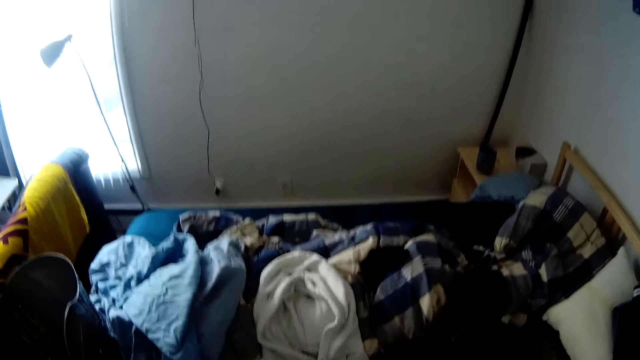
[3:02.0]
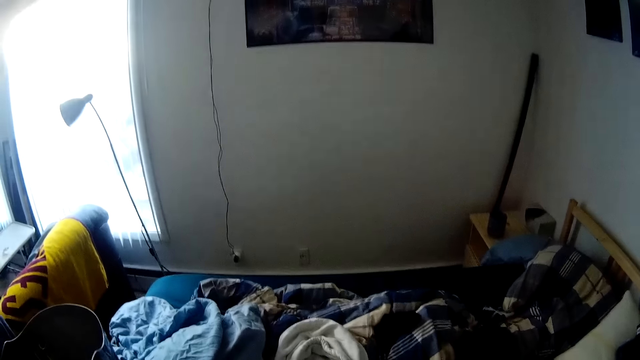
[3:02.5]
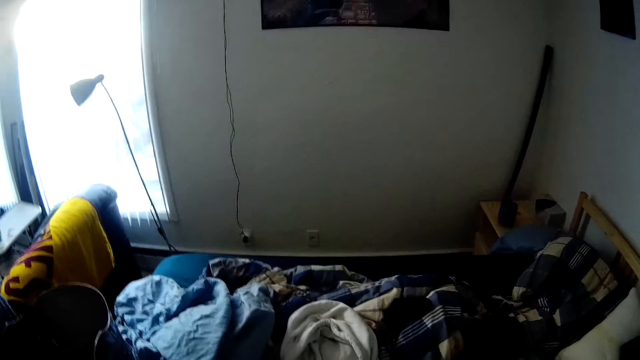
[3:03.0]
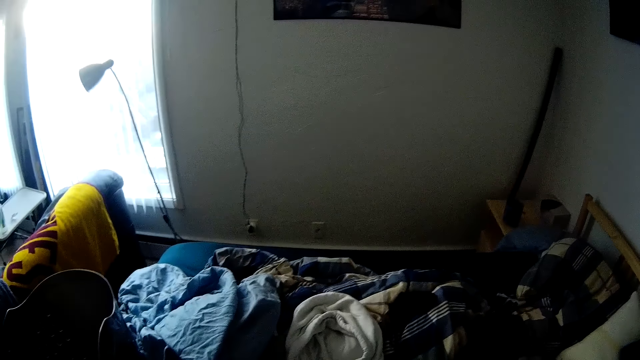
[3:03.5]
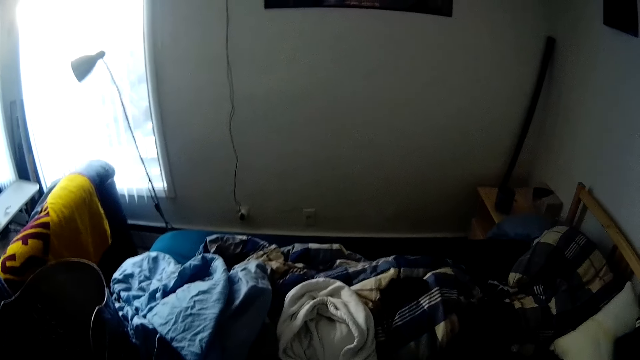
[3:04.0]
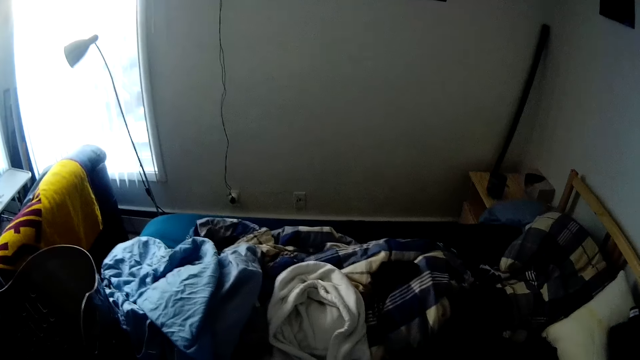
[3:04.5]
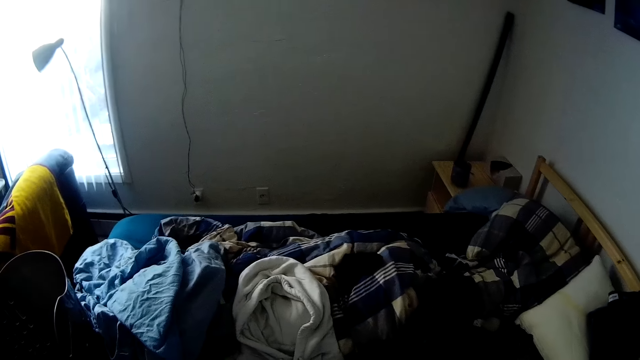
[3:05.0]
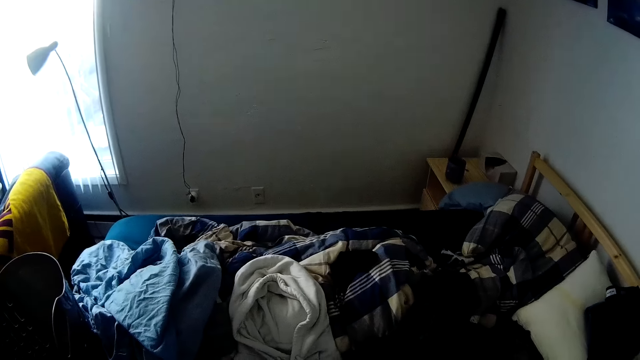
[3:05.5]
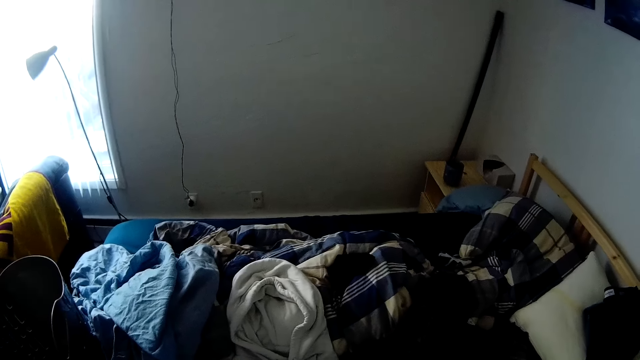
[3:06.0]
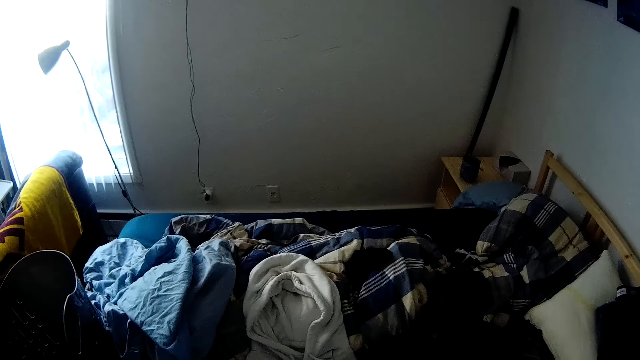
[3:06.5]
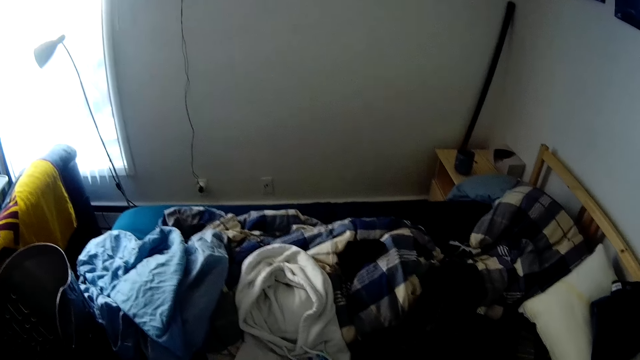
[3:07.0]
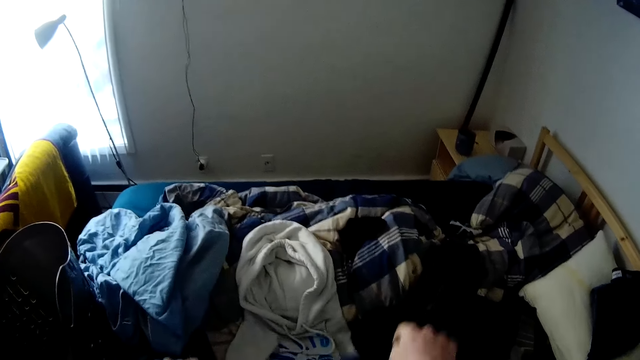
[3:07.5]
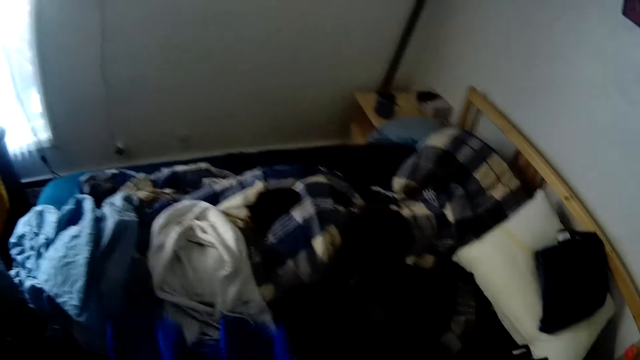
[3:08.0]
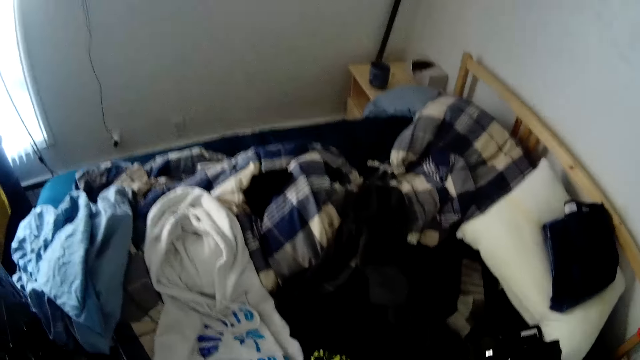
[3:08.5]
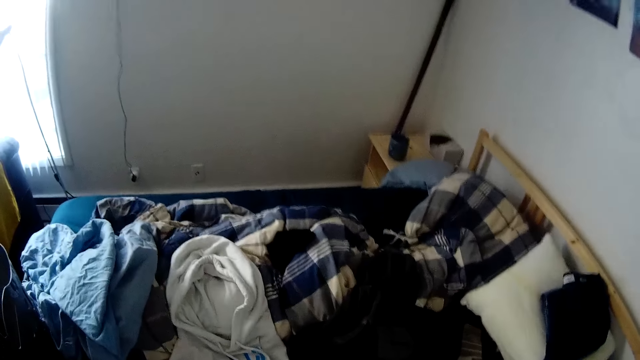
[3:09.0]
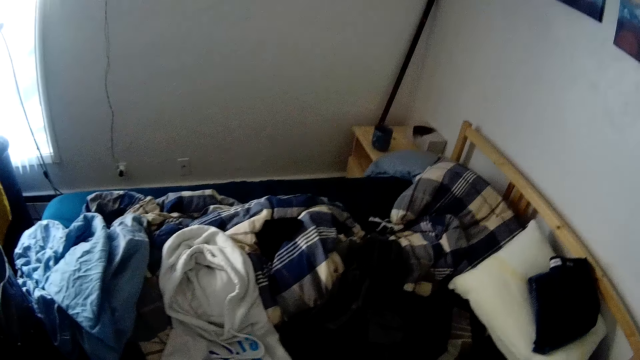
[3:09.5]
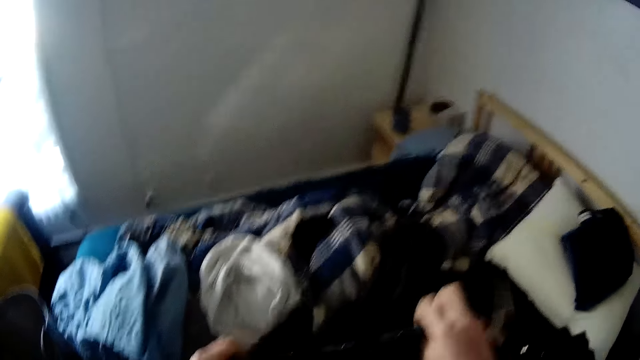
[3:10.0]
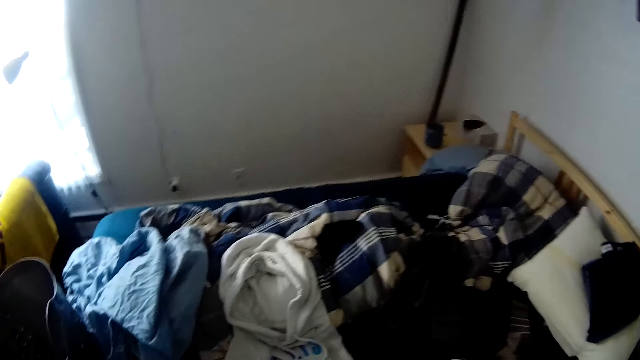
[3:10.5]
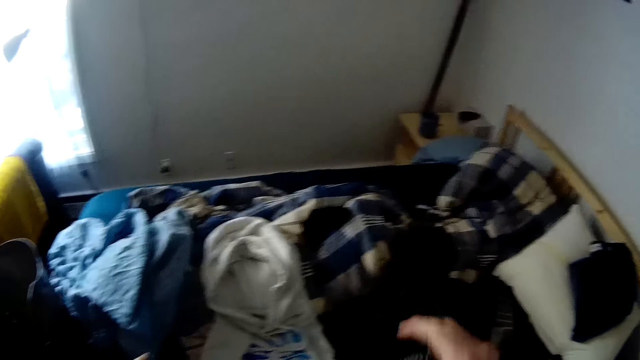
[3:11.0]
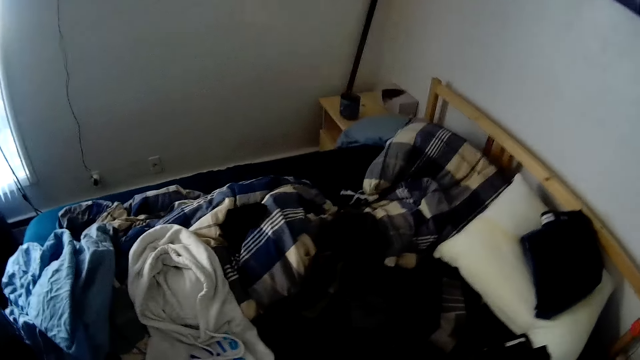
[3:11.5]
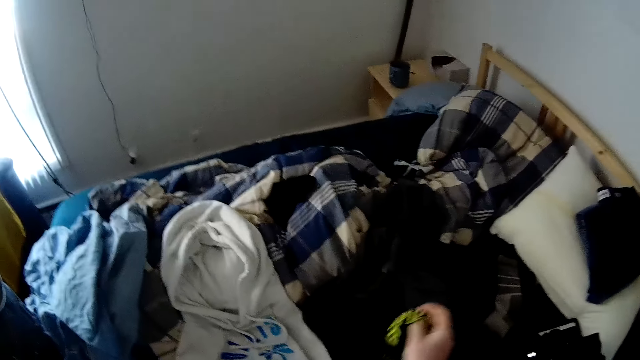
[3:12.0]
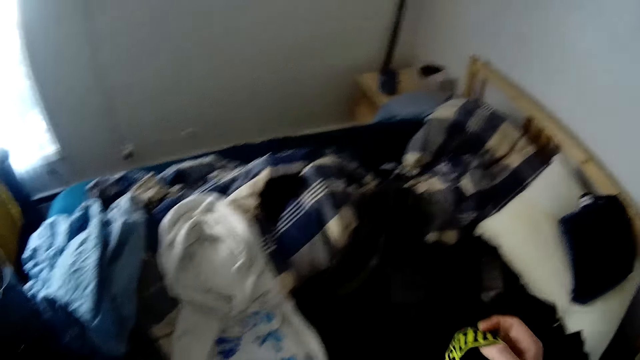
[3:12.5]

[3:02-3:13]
The camera wearer moves her head. She holds another cloth with both hands. She lifts the cloth and folds the cloth.

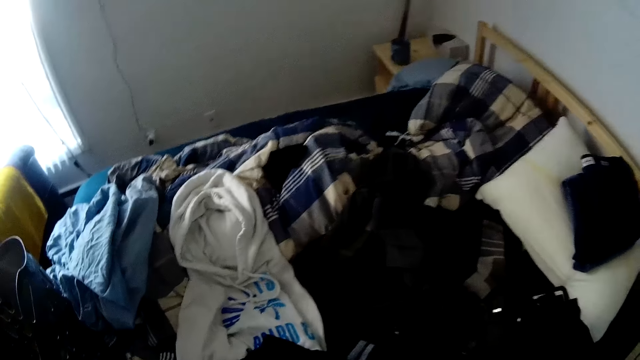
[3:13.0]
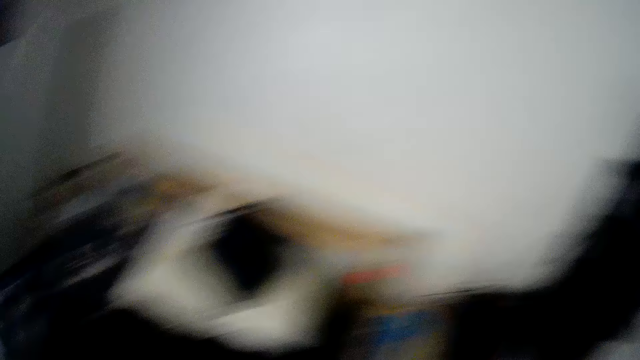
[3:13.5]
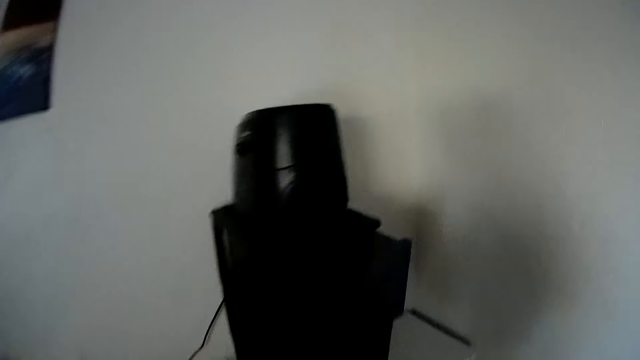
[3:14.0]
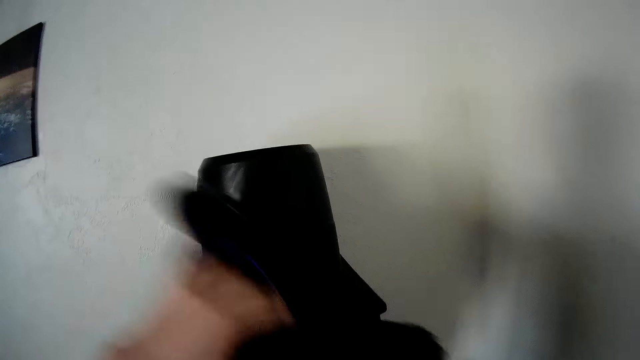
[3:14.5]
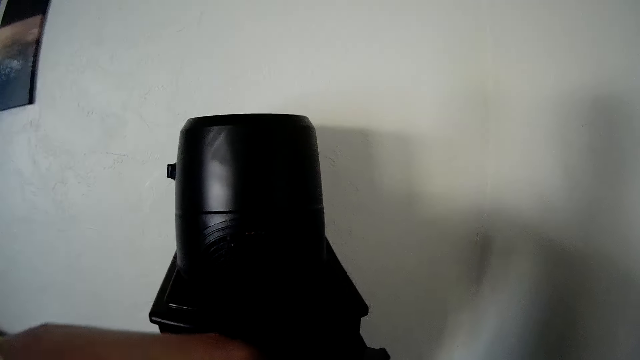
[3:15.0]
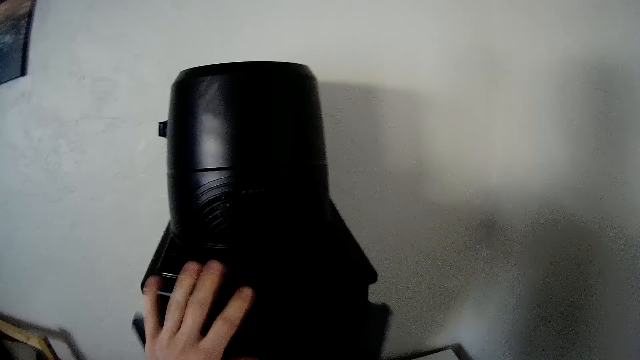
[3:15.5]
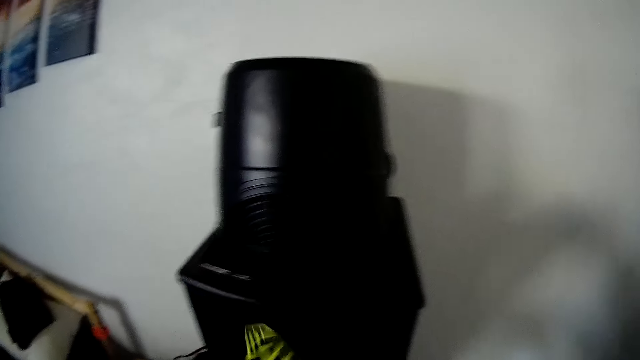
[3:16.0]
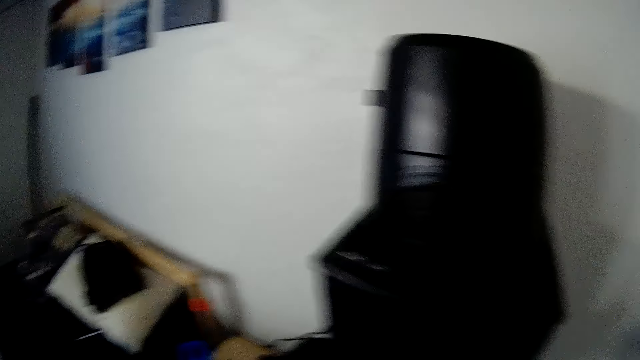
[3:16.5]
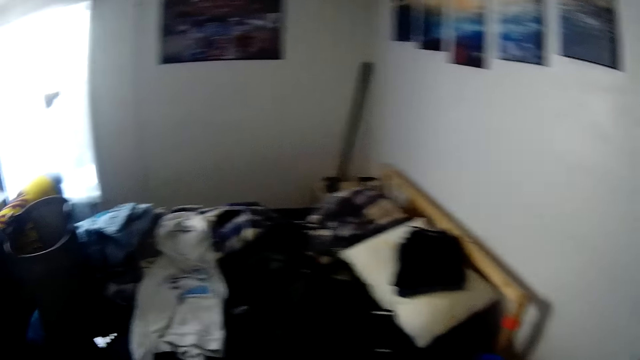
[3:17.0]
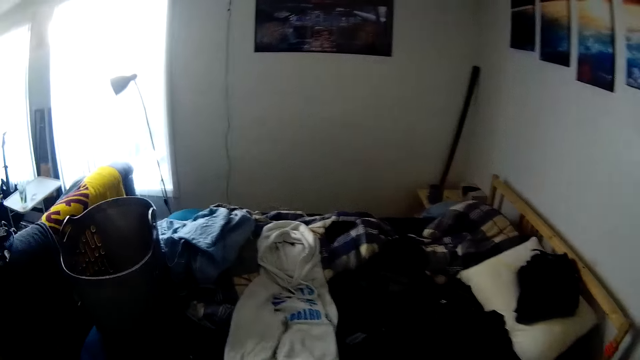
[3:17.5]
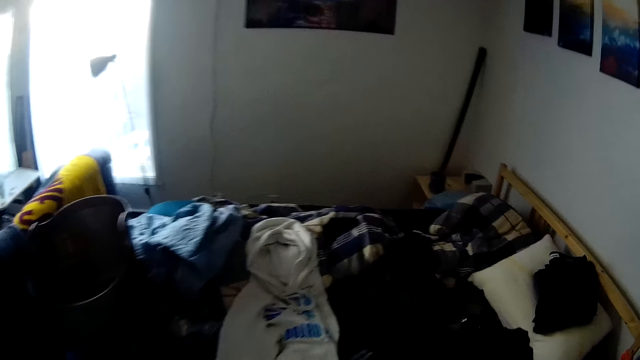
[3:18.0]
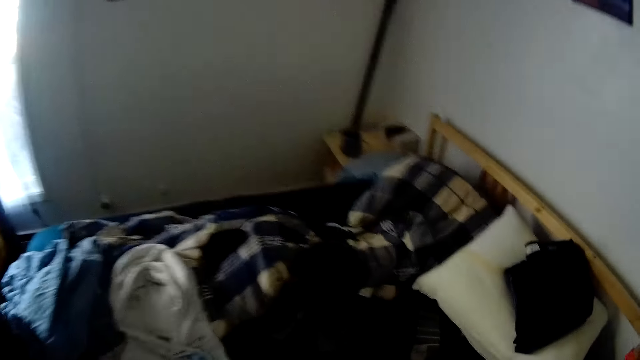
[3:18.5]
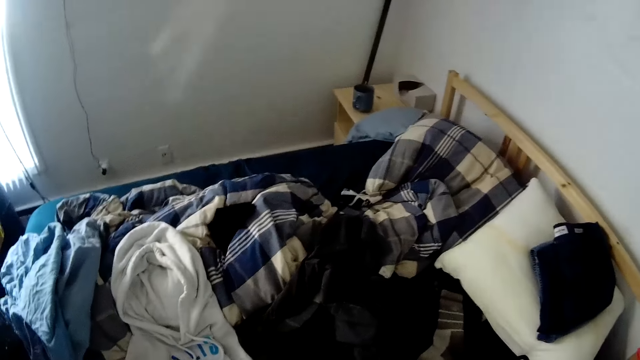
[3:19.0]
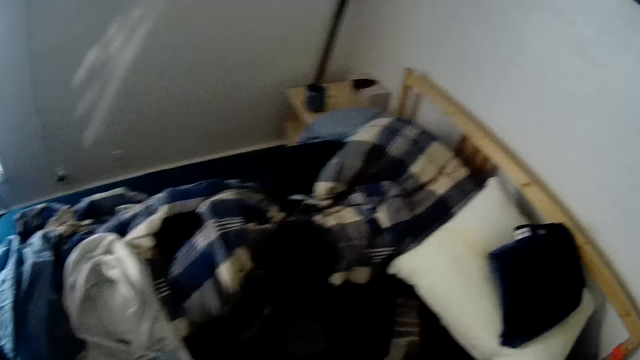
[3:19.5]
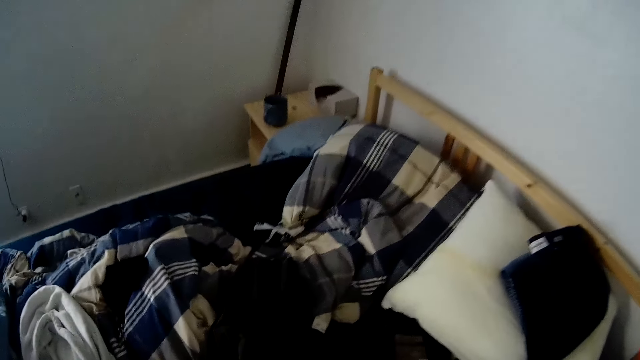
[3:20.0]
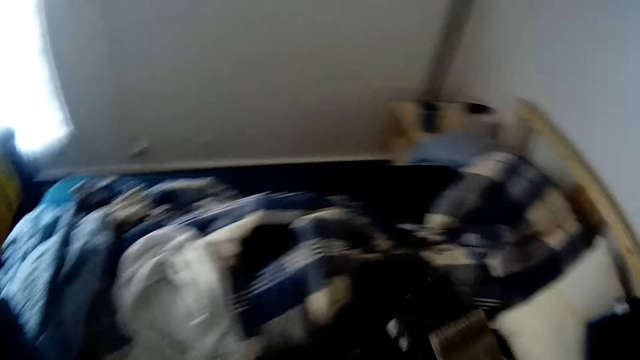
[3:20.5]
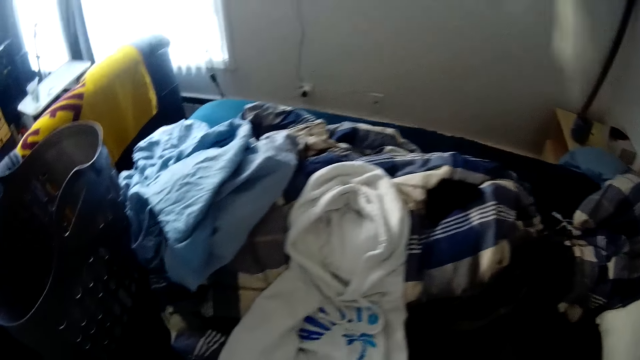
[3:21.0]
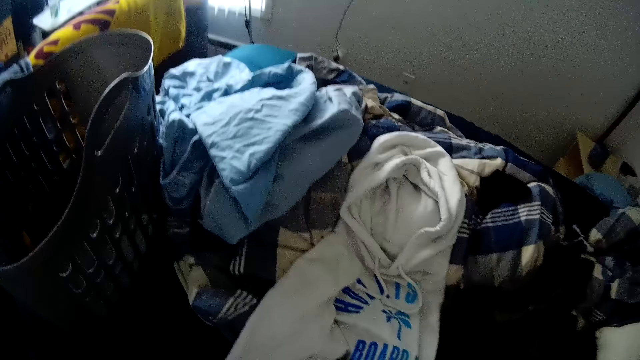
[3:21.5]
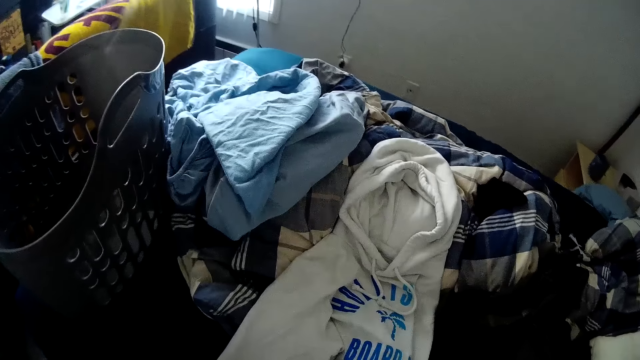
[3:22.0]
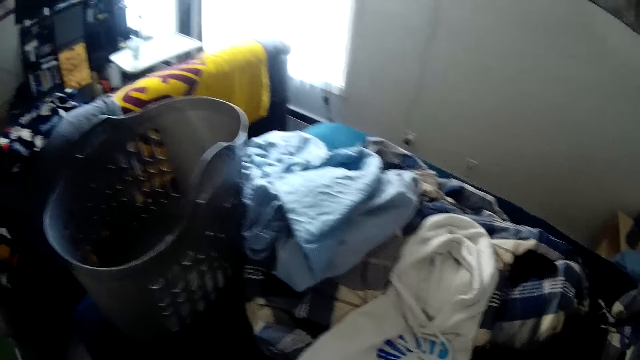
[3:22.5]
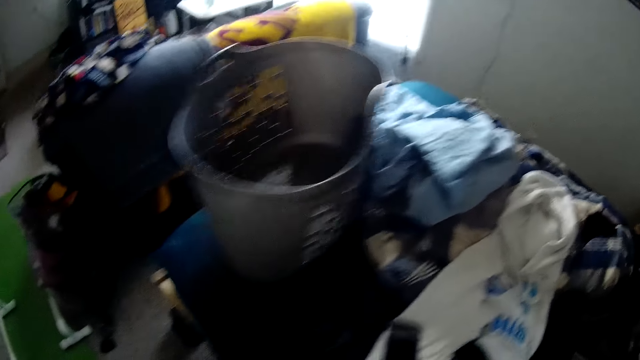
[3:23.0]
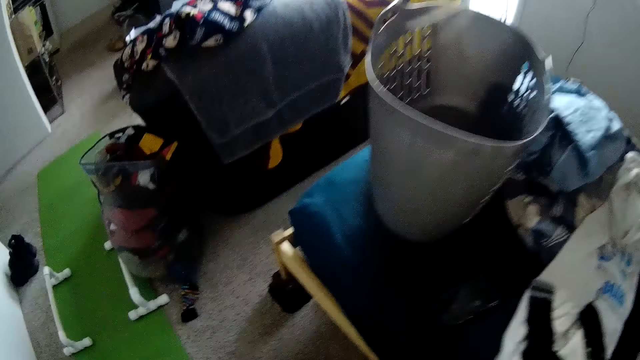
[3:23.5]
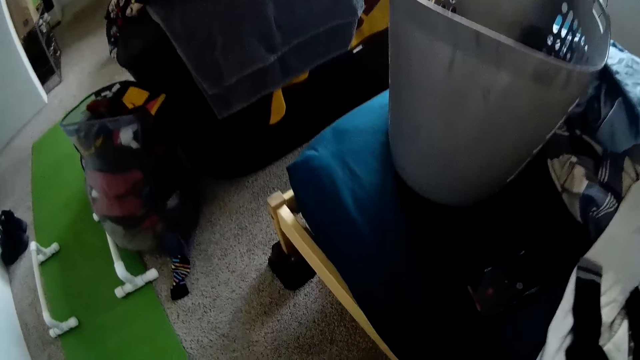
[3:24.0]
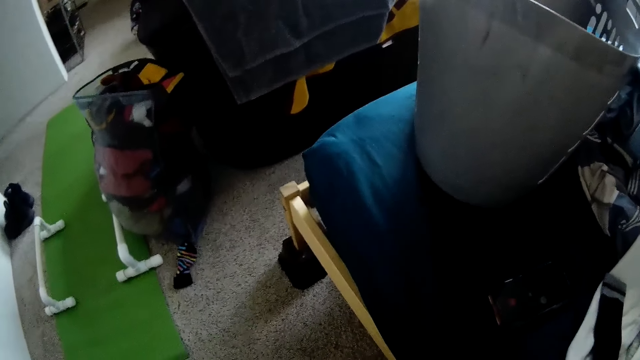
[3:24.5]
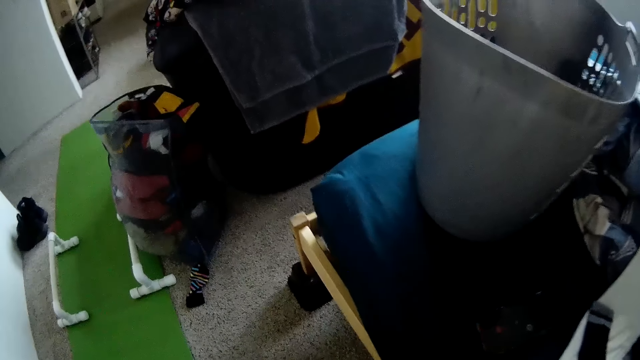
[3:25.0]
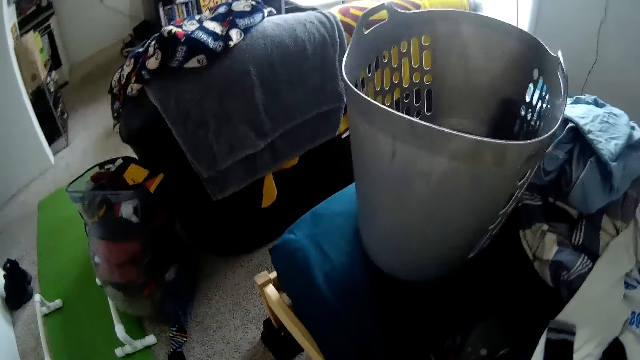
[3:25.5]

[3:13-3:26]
The camera wearer lifts a cloth. He turns round the room. He drops another cloth in his left hand on a table. He touches something. He picks the second trouser from the bed with his right hand. He looks around the room.
